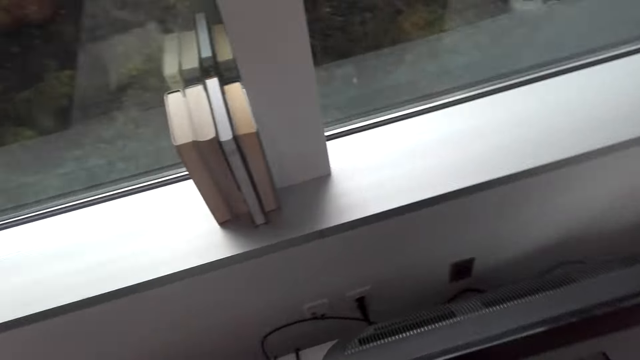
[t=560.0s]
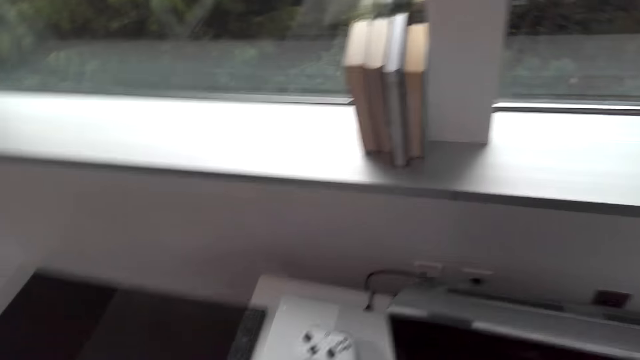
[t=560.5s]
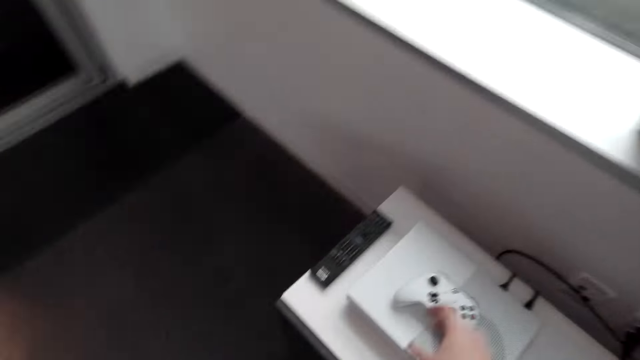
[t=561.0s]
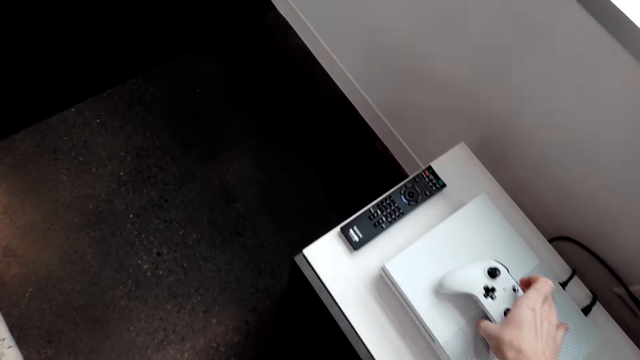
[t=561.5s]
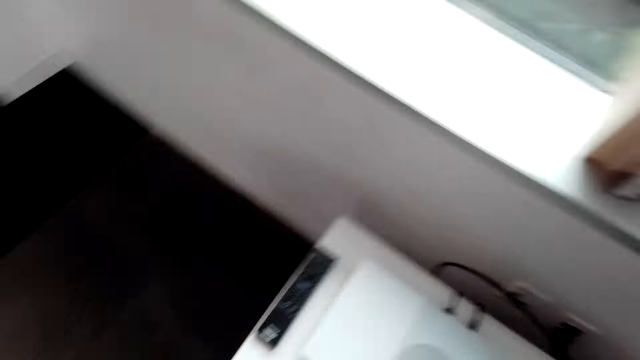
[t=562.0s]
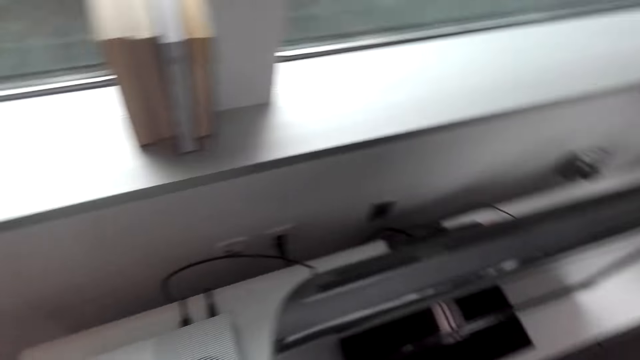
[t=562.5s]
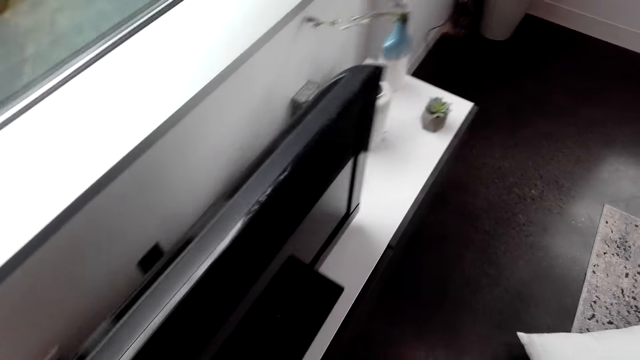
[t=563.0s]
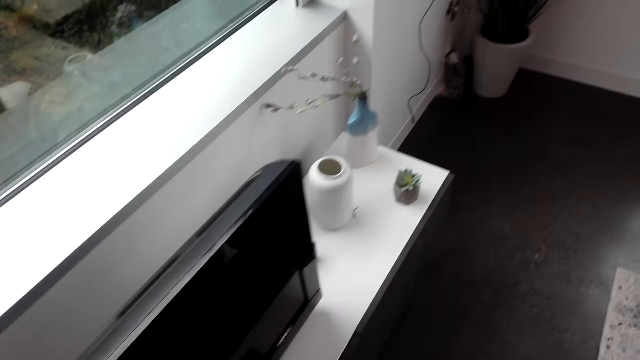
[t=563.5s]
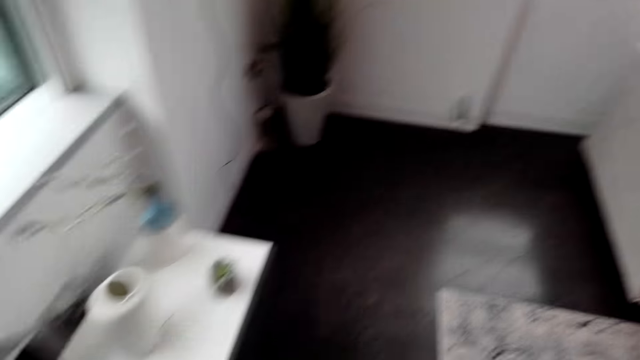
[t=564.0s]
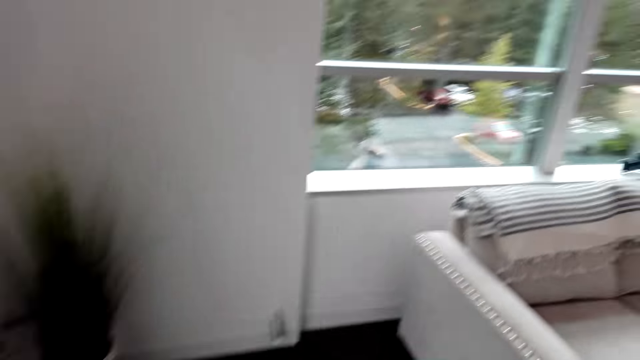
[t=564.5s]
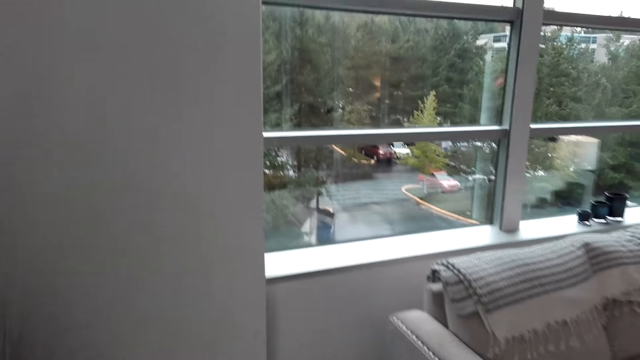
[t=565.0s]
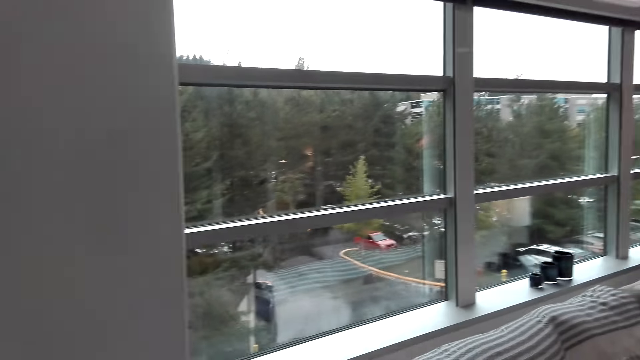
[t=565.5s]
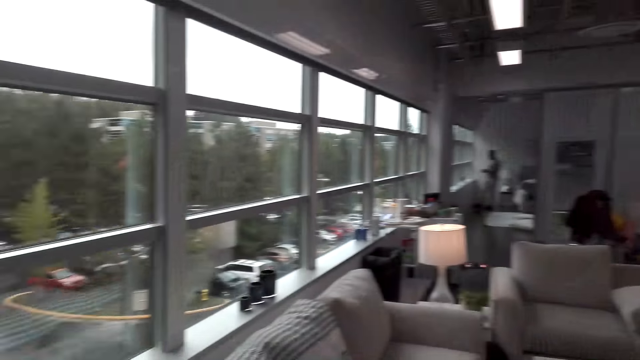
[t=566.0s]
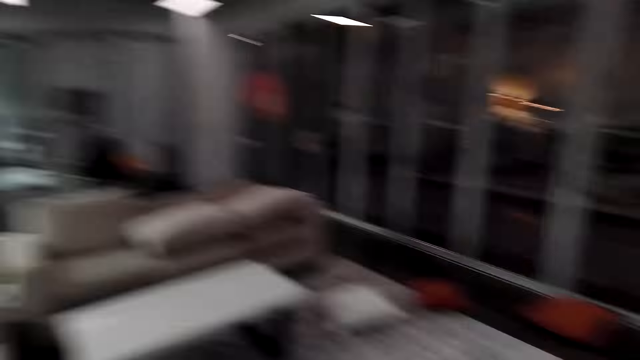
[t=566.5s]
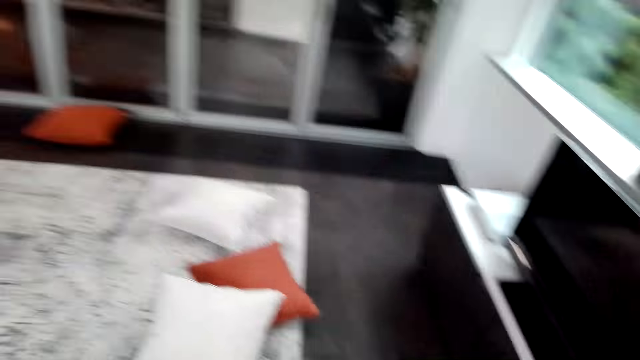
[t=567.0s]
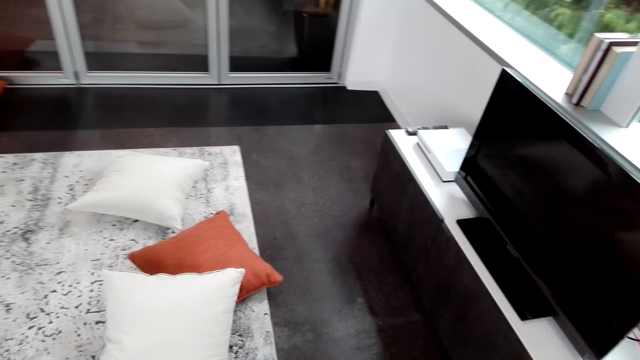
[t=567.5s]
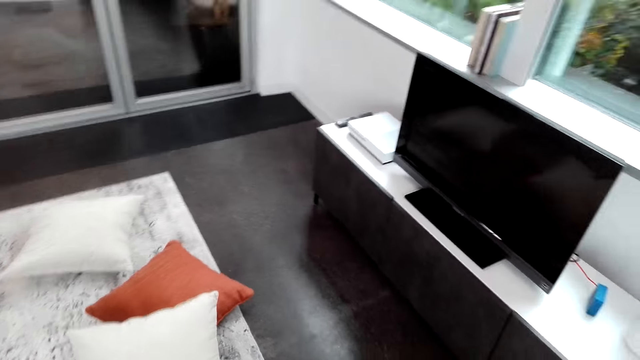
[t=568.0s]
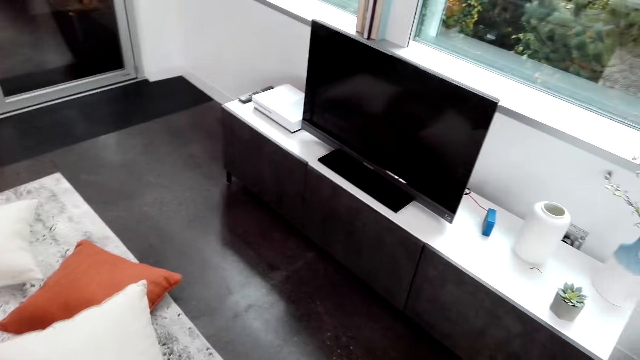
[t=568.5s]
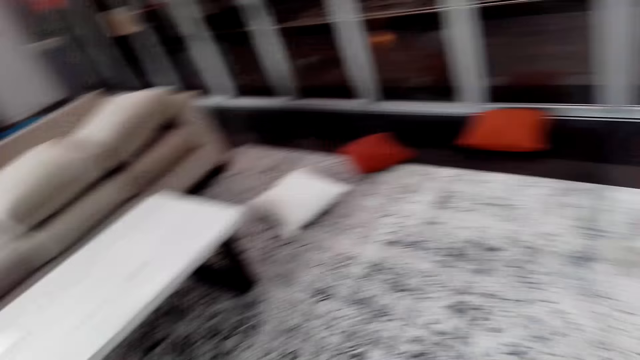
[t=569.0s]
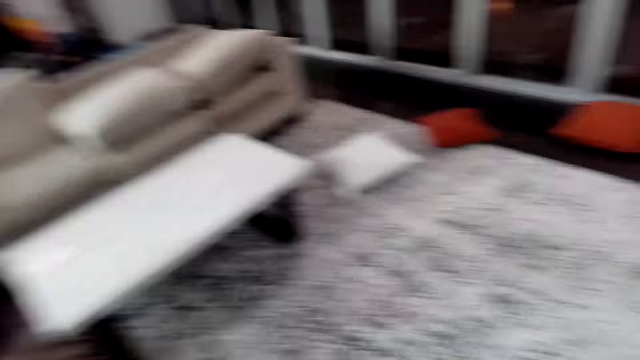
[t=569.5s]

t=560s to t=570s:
The camera wearer picks a game pad. They walk in the room.

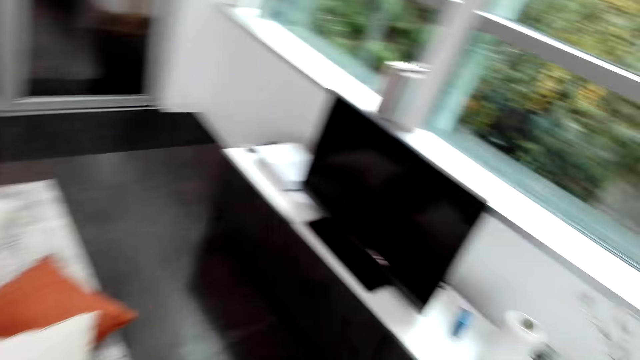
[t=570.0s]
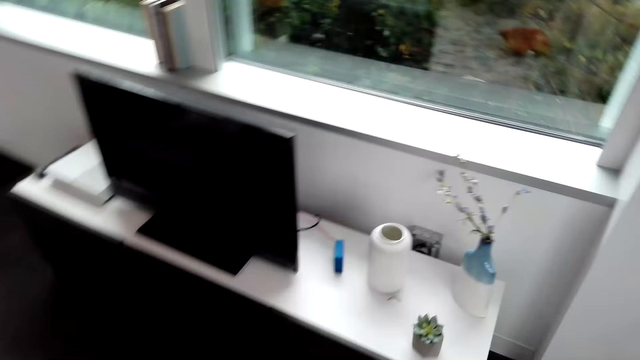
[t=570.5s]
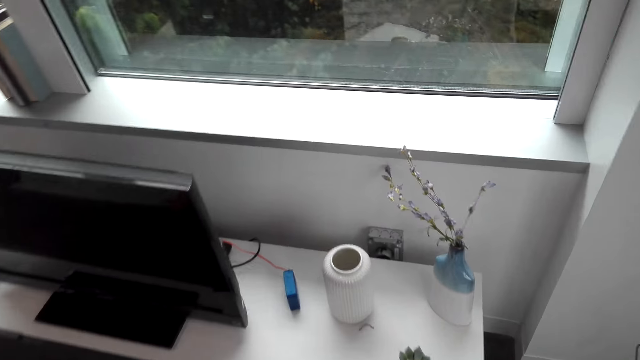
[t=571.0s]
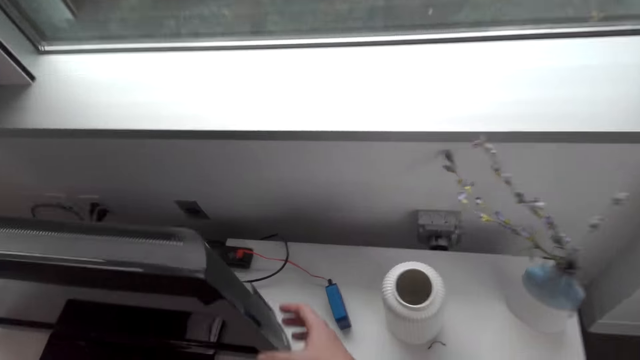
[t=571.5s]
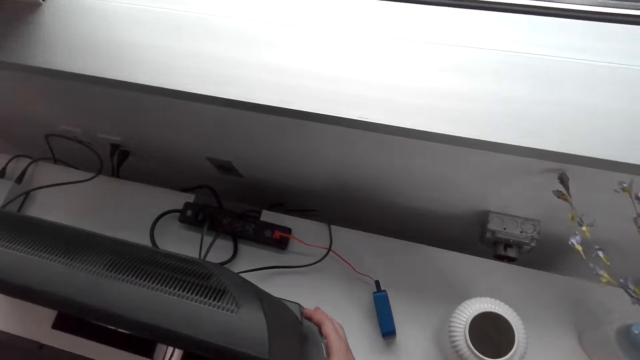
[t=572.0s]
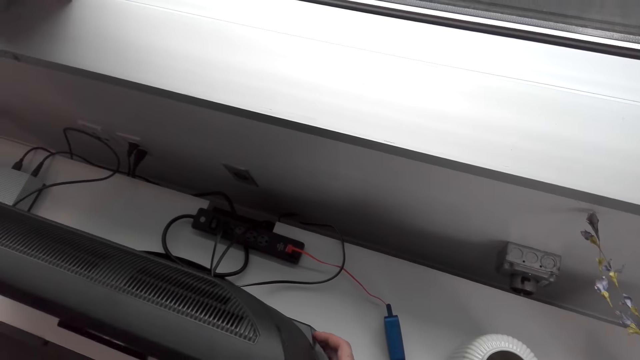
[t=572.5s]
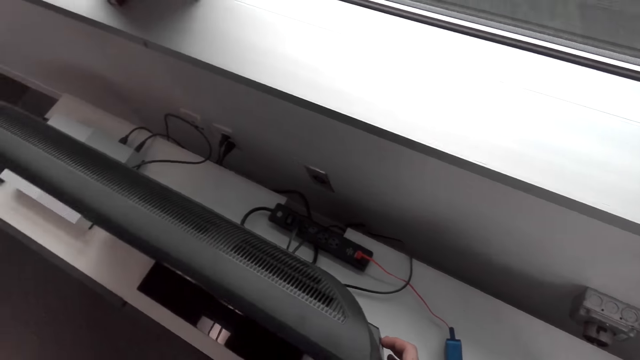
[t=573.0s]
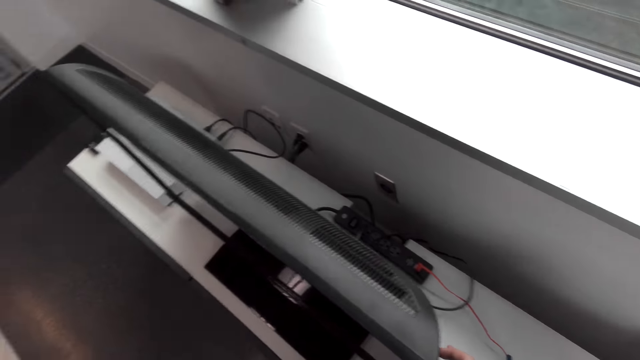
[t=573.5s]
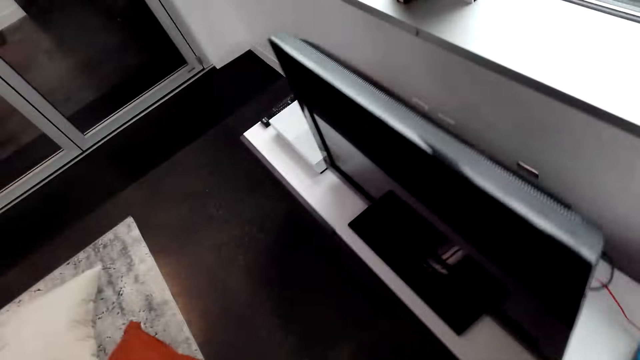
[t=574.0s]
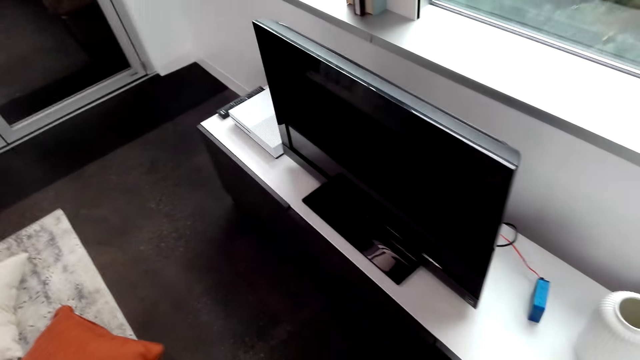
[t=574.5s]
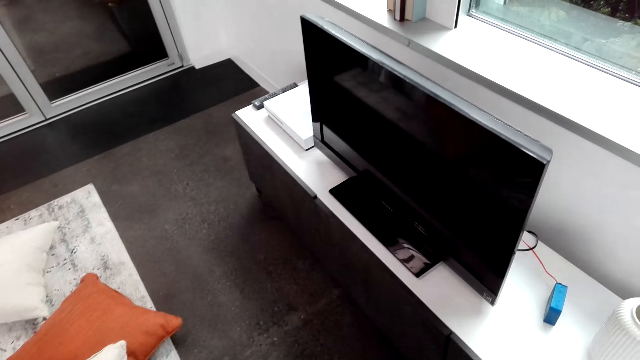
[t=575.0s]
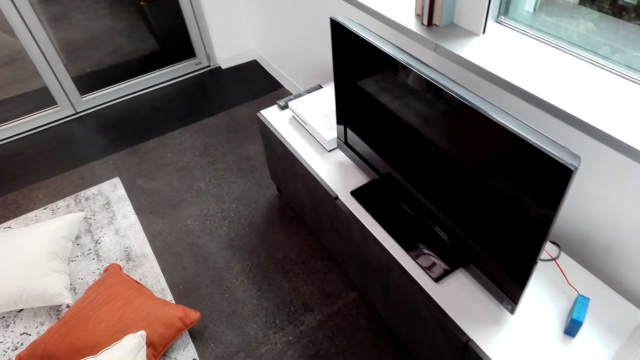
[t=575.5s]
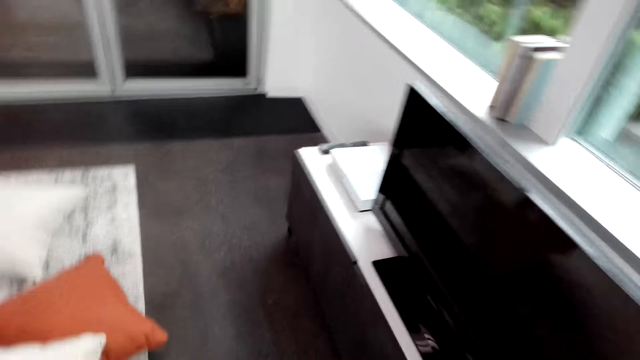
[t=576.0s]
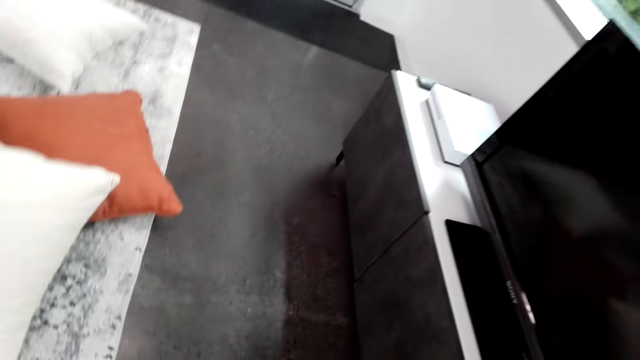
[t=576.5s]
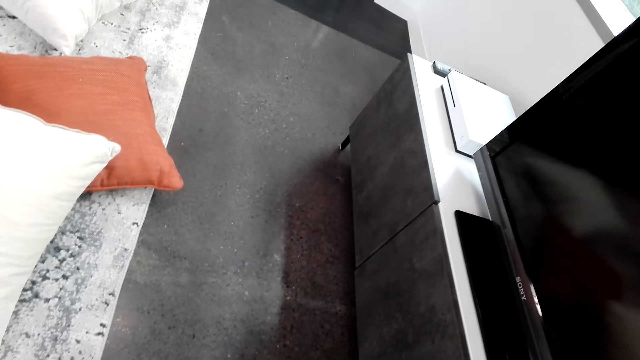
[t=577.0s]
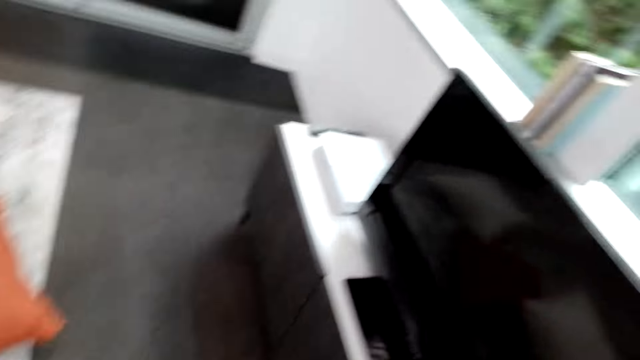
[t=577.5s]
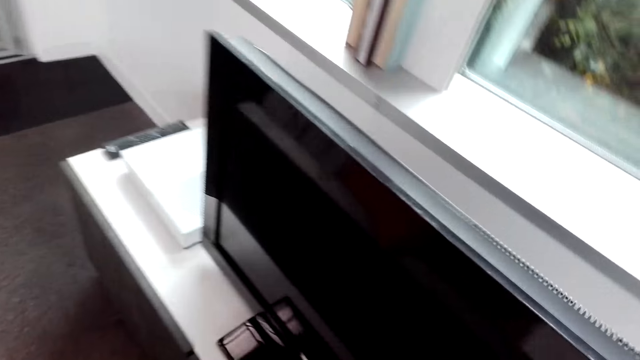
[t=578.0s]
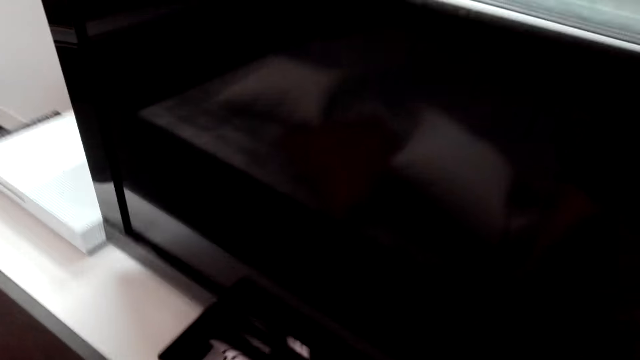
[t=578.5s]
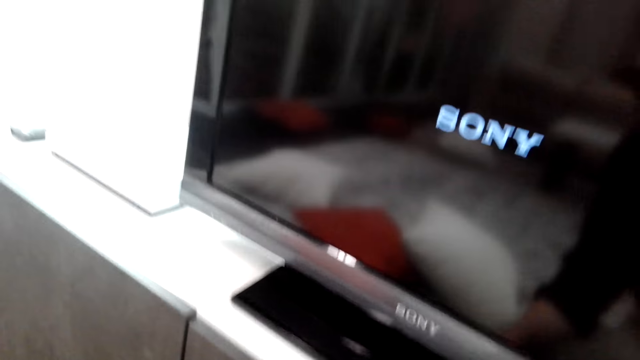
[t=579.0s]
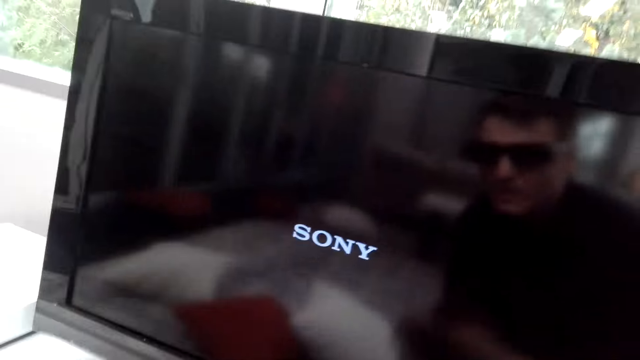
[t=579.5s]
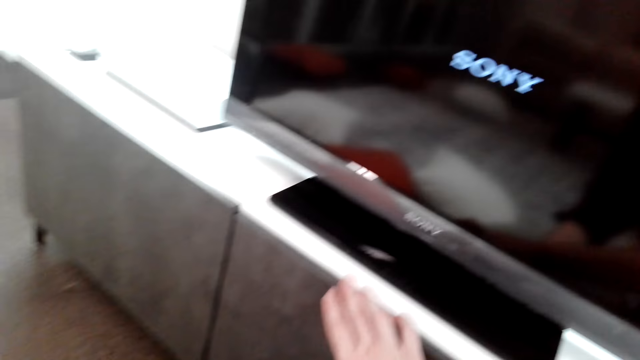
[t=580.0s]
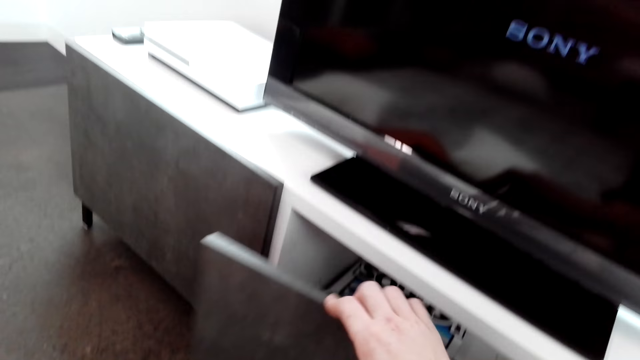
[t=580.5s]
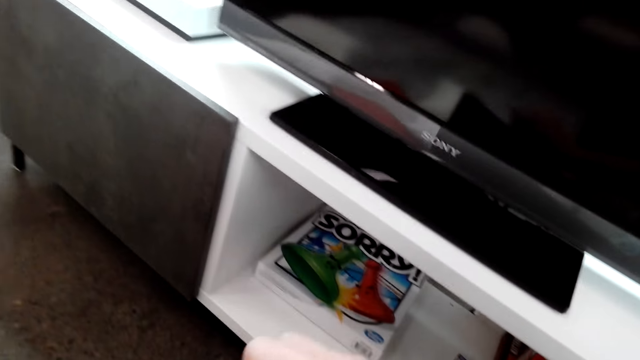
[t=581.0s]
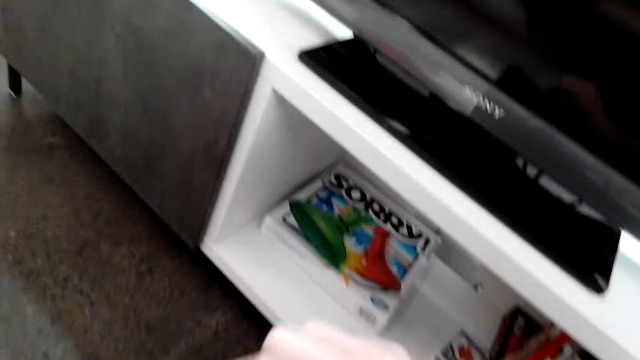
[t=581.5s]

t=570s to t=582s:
The camera wearer presses the television button. They open a door of the TV stand.
